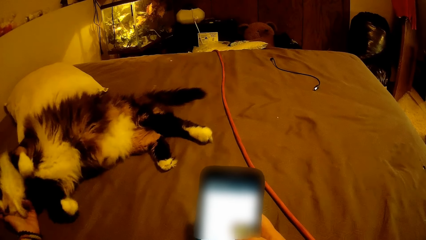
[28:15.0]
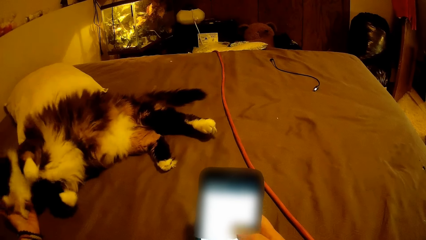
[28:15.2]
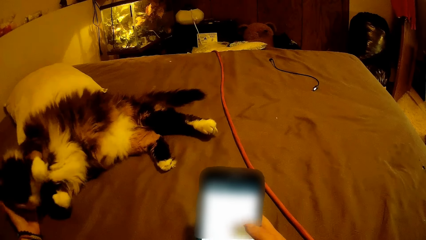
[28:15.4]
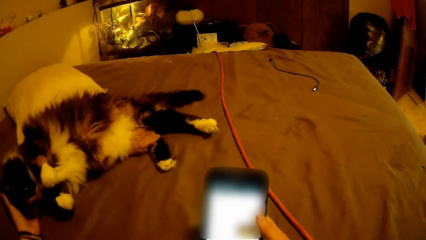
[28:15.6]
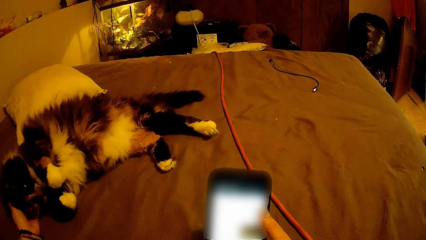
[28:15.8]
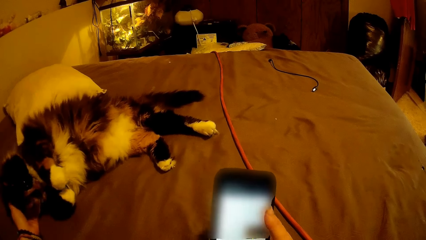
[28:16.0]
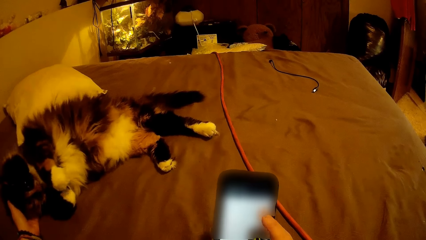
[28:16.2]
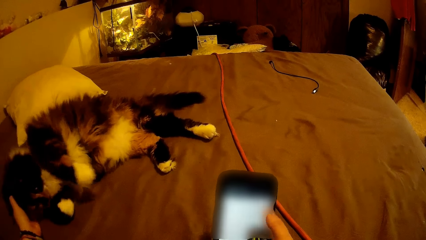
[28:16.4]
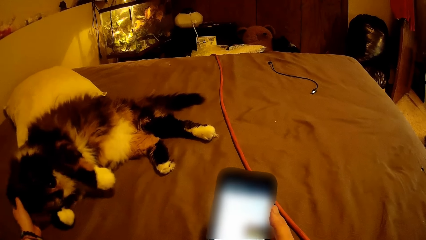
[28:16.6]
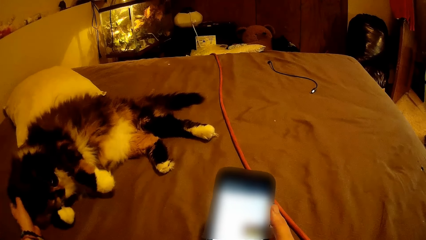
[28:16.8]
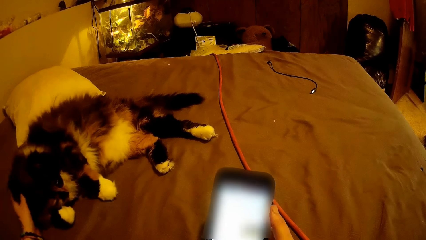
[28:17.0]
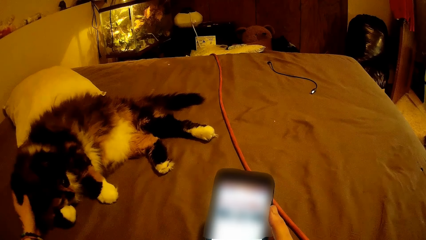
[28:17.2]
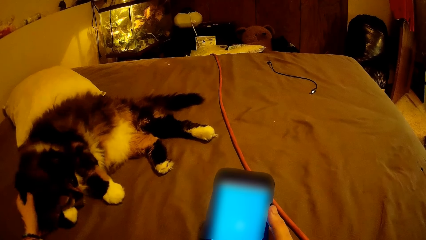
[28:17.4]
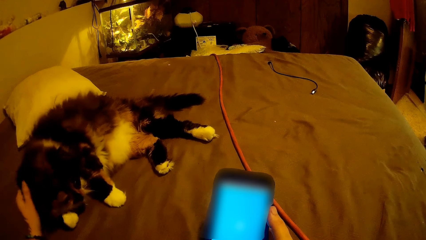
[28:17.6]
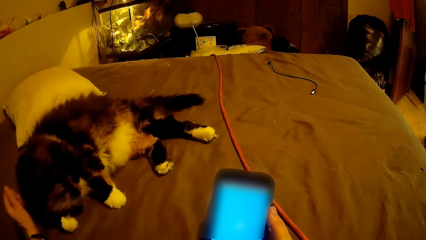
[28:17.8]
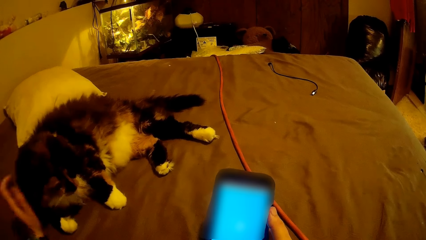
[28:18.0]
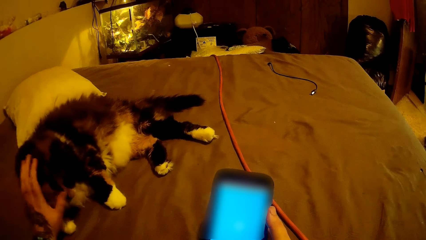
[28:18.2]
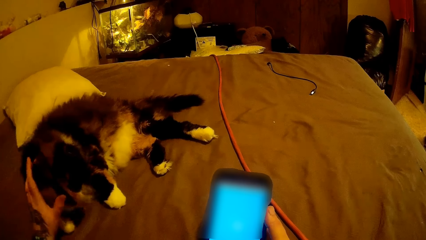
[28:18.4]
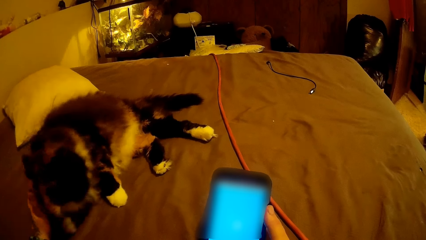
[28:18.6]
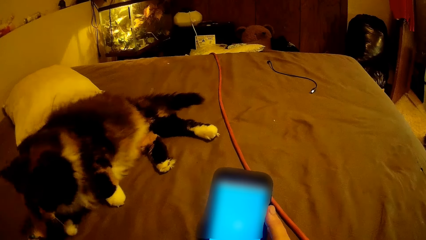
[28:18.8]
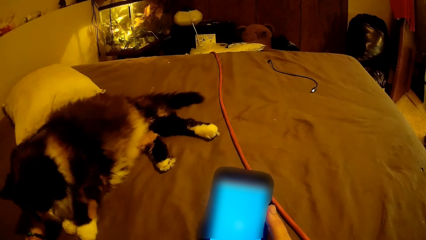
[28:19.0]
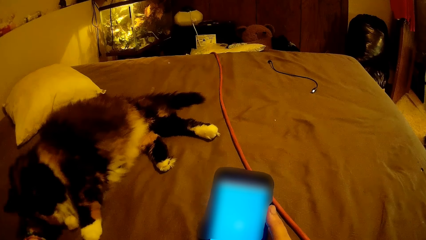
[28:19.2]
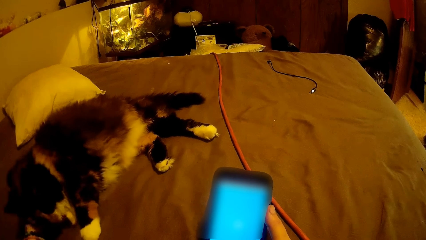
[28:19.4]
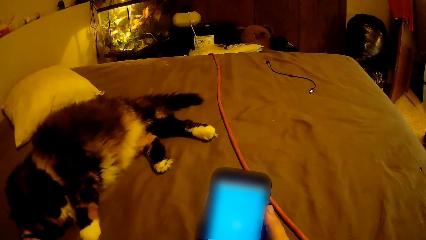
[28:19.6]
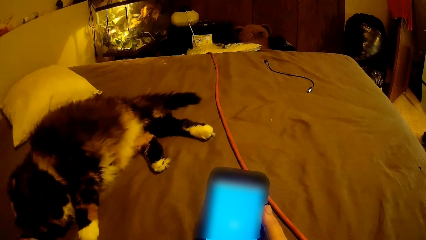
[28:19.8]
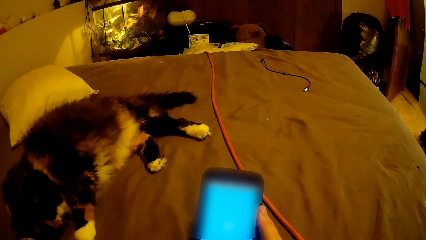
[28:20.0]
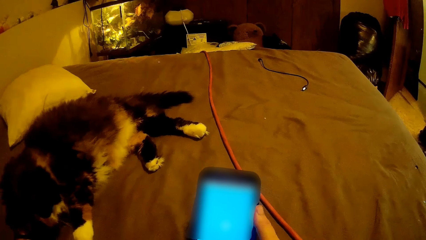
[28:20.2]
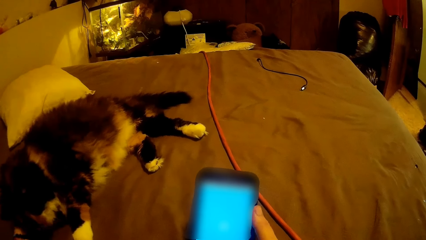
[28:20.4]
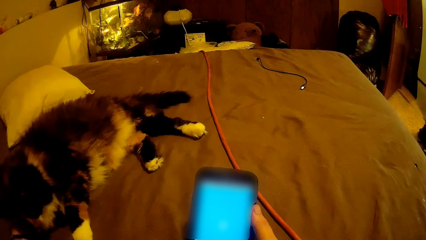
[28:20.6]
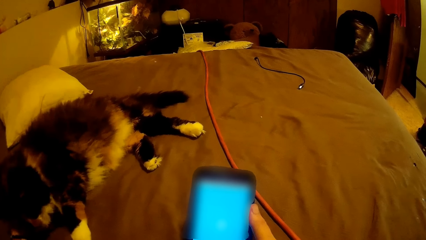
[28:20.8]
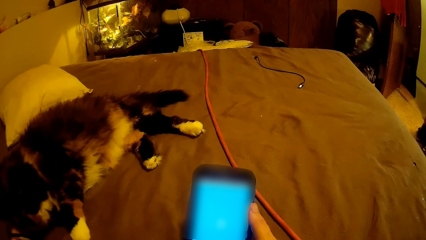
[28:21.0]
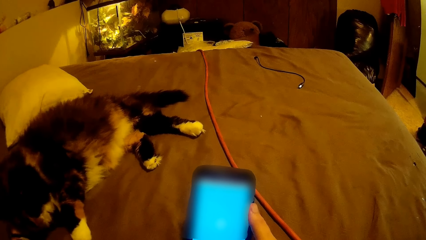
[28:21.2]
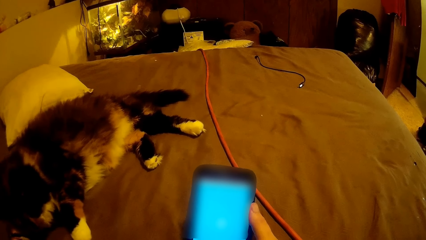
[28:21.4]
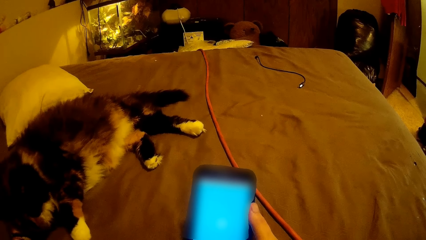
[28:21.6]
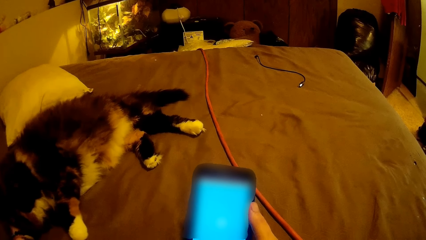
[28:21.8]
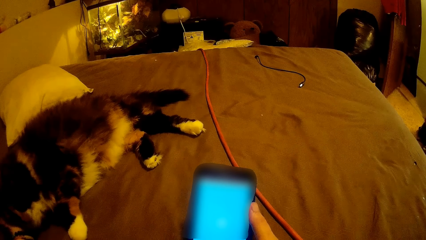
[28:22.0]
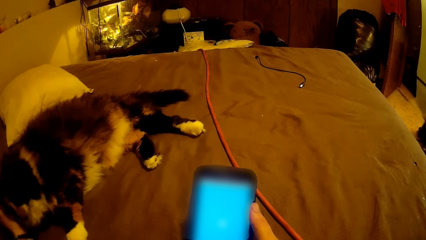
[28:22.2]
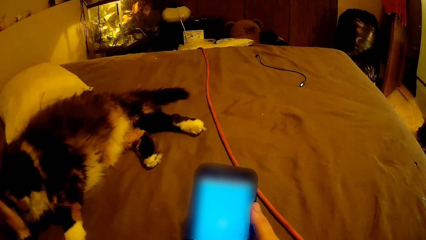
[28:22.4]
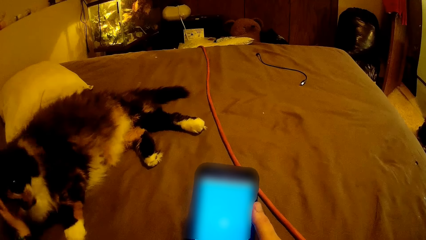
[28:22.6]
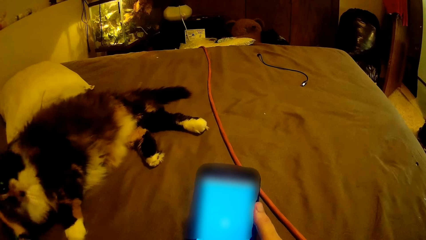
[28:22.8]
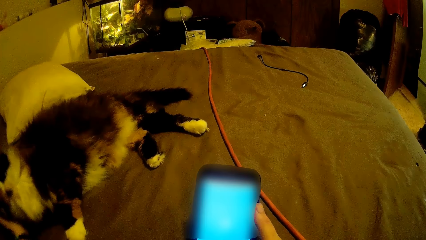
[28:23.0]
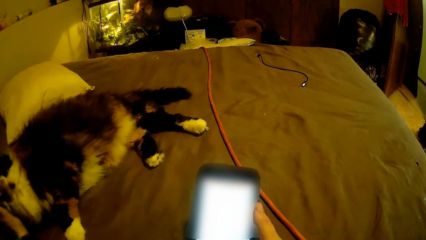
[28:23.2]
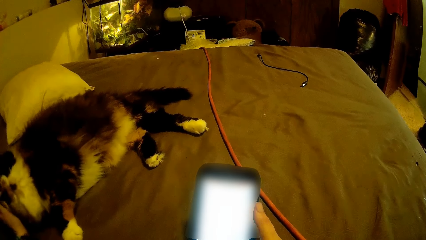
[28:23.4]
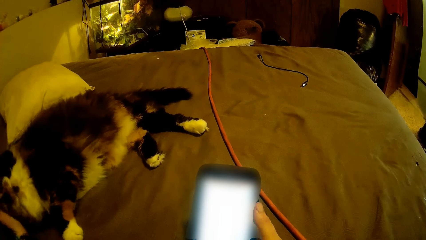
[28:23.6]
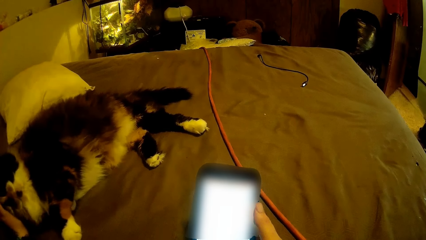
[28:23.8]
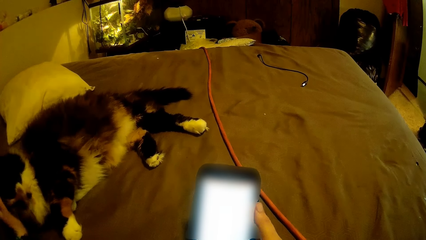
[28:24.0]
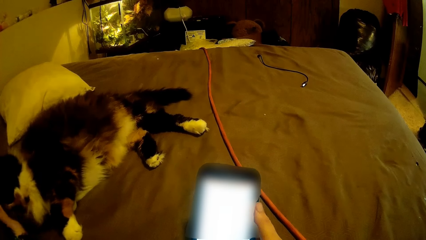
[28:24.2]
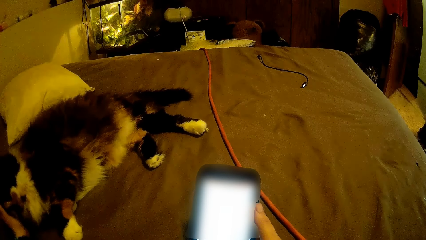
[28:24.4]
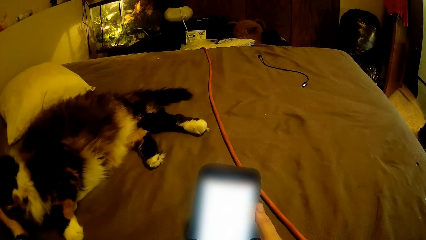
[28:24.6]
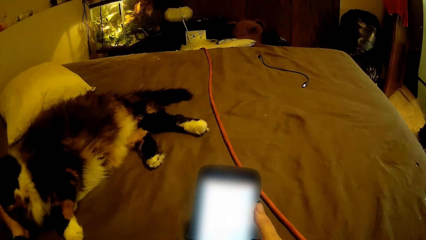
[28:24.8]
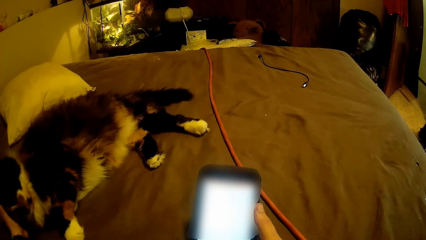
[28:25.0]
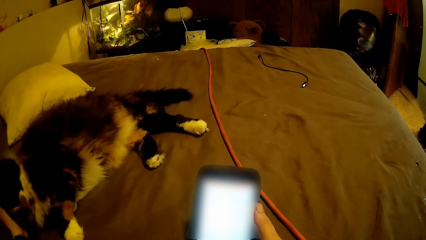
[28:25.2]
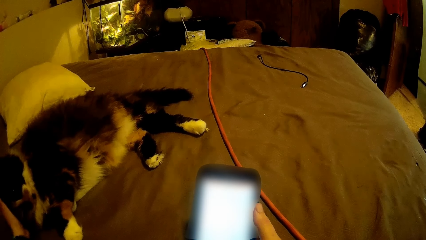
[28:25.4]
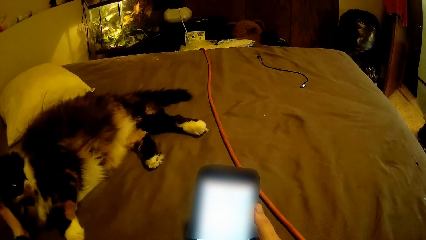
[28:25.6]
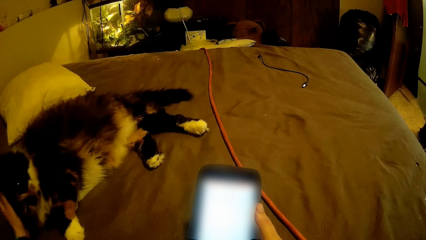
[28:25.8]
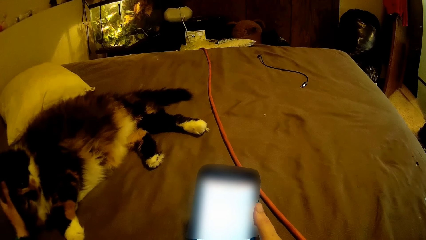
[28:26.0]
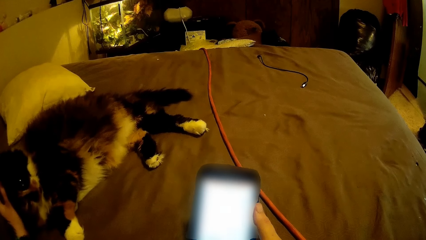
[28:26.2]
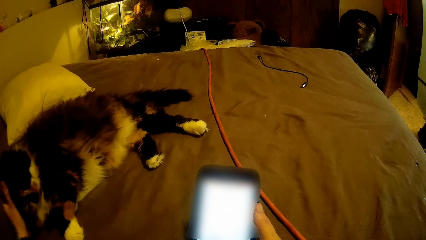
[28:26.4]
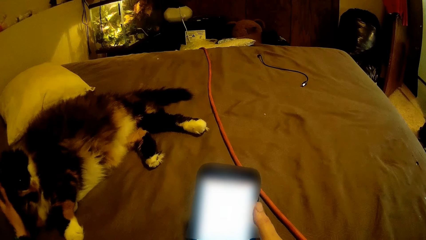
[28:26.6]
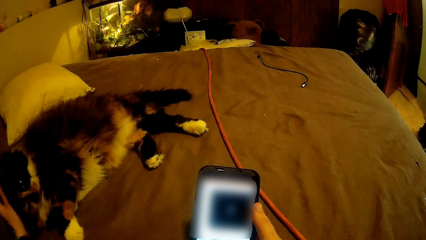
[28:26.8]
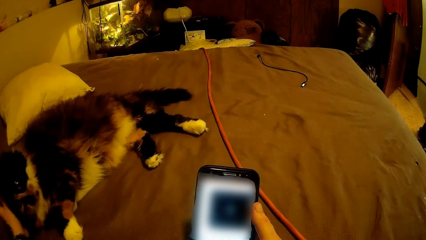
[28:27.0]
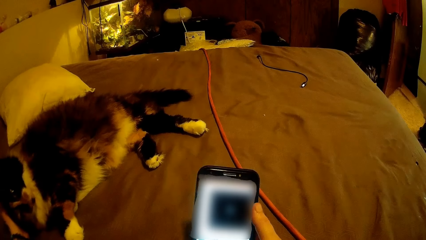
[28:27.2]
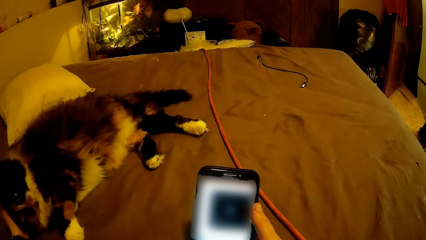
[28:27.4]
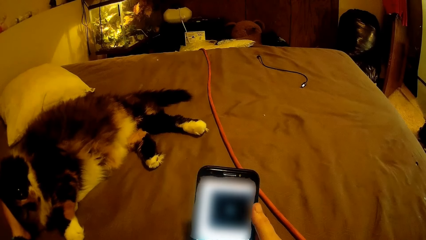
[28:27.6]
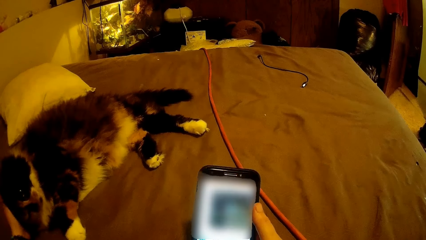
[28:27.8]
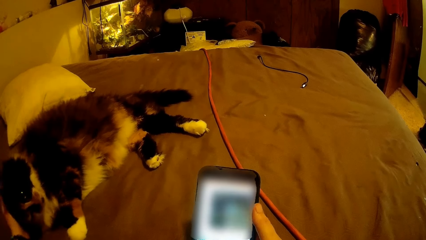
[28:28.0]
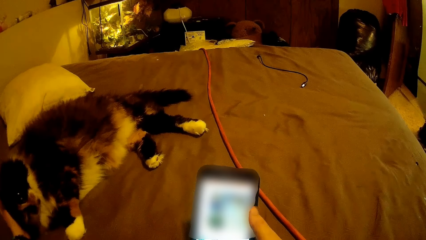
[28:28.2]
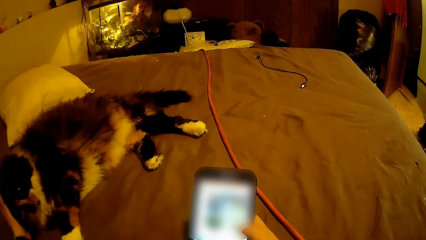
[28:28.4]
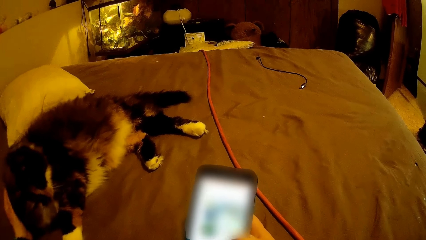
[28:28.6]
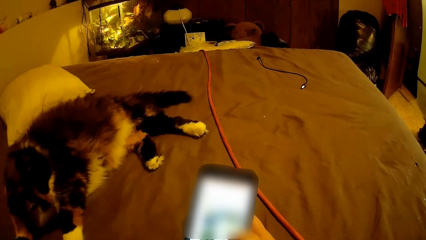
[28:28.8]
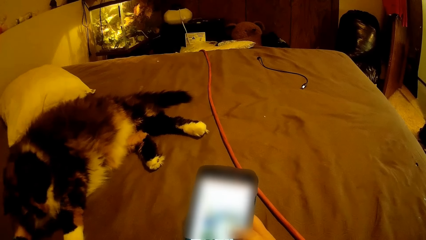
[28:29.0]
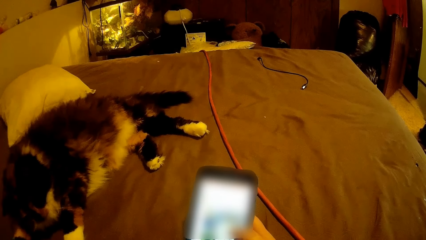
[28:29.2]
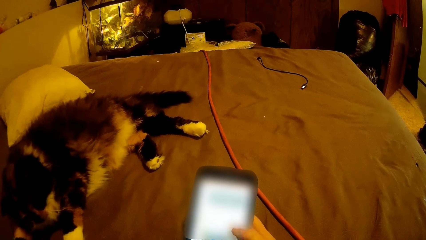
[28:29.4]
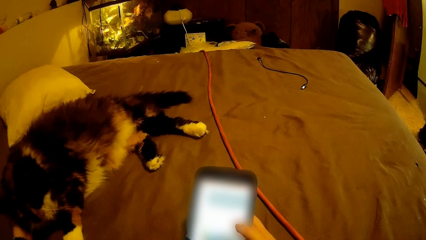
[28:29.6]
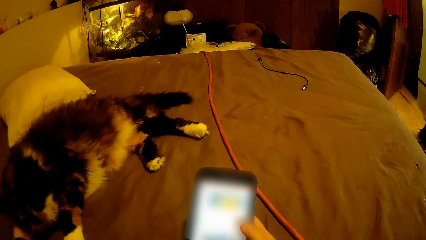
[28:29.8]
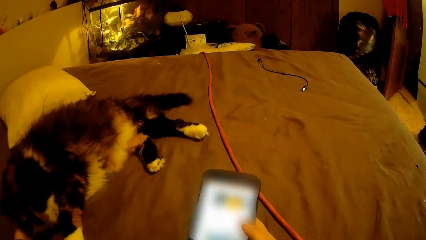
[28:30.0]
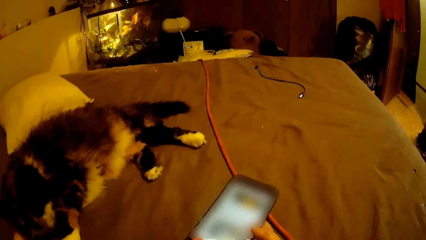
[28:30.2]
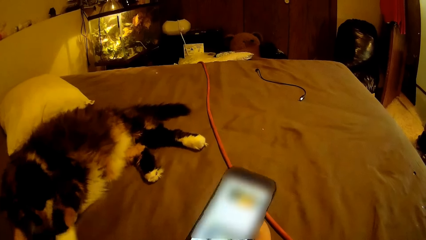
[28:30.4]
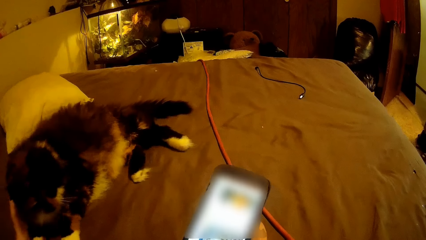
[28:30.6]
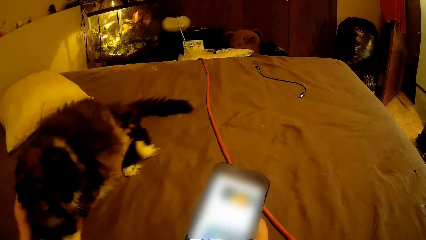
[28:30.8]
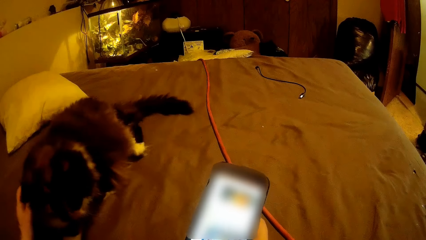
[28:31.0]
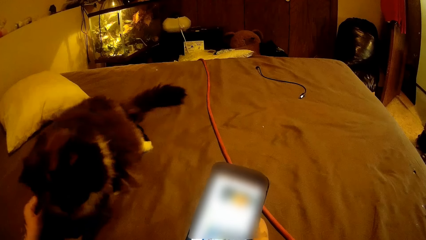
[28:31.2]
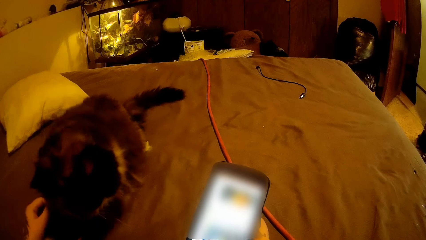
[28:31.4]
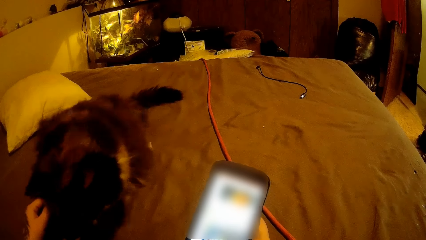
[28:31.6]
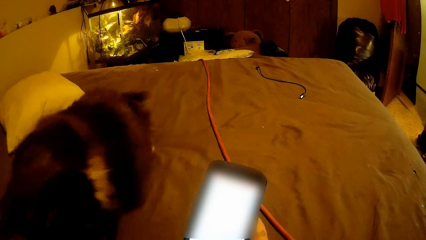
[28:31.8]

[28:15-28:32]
The camera wearer pats a cat with a hand. They operate a mobile phone with a hand.
